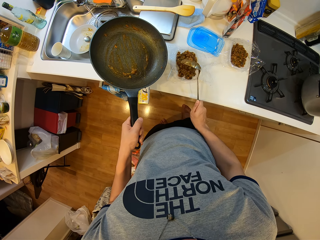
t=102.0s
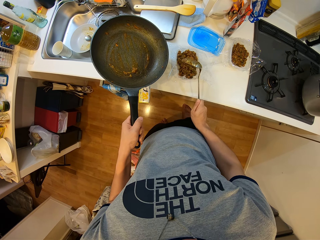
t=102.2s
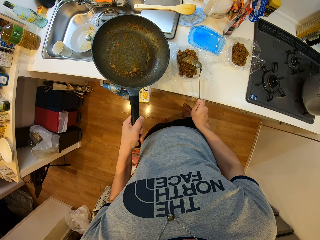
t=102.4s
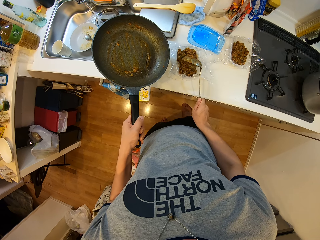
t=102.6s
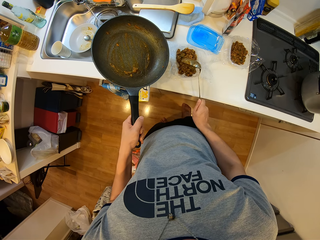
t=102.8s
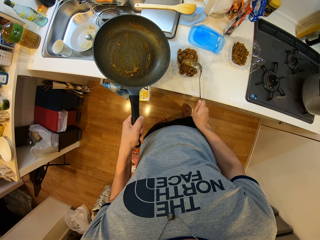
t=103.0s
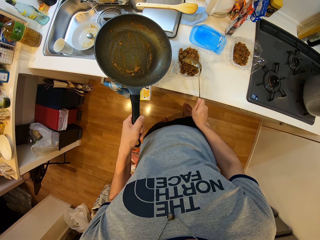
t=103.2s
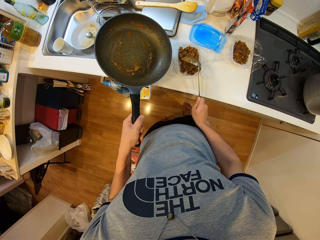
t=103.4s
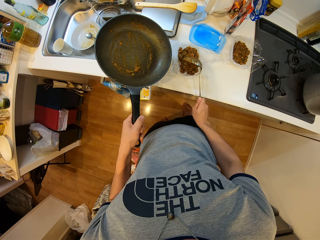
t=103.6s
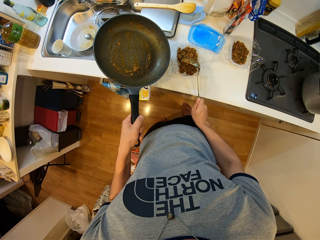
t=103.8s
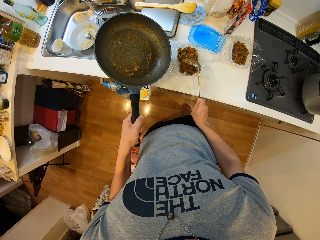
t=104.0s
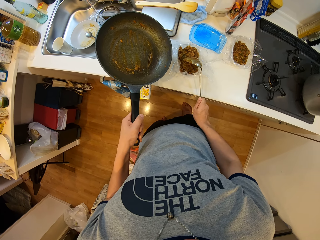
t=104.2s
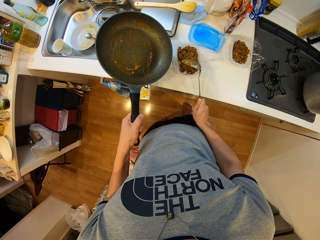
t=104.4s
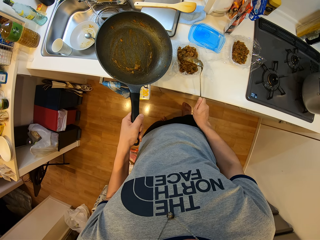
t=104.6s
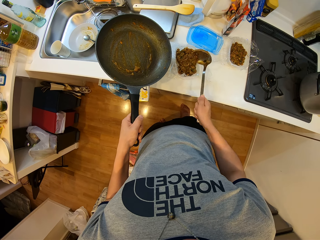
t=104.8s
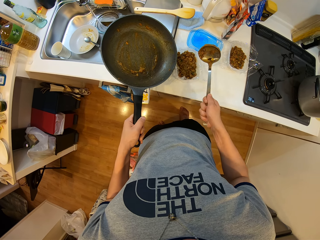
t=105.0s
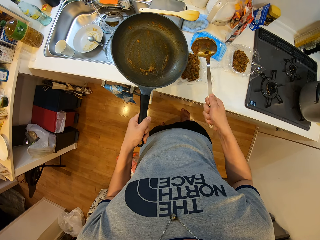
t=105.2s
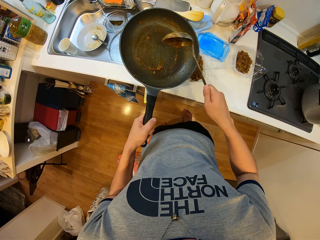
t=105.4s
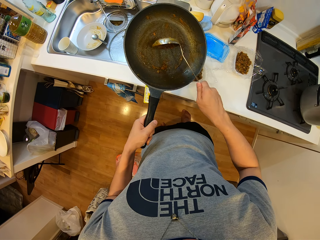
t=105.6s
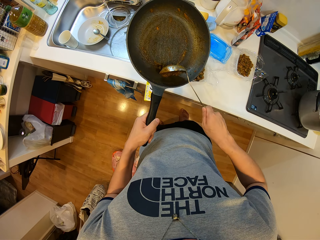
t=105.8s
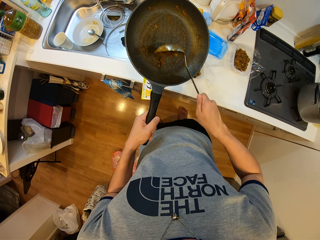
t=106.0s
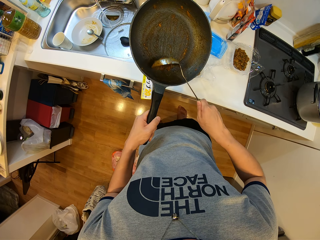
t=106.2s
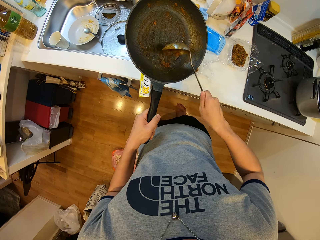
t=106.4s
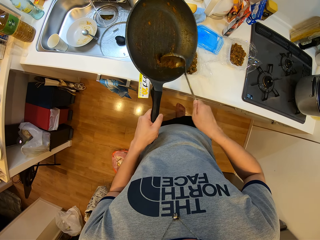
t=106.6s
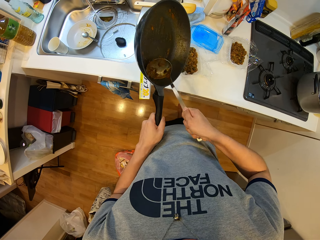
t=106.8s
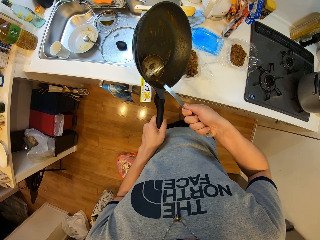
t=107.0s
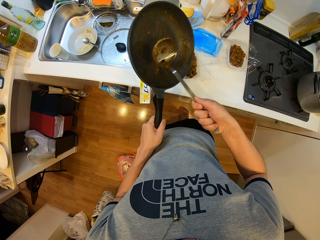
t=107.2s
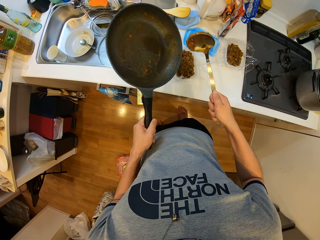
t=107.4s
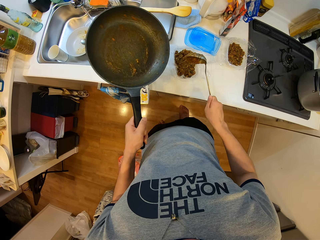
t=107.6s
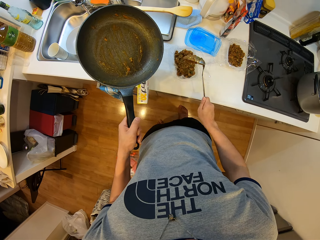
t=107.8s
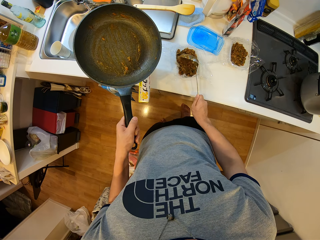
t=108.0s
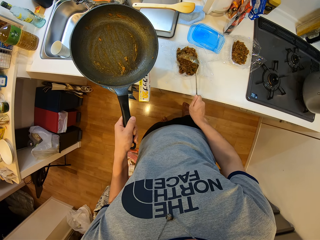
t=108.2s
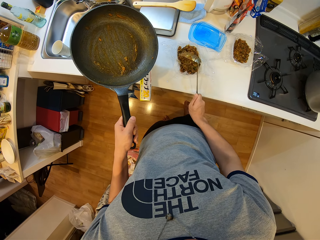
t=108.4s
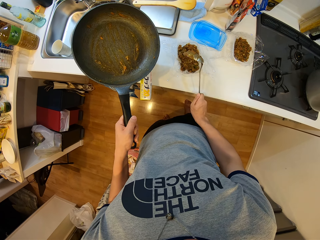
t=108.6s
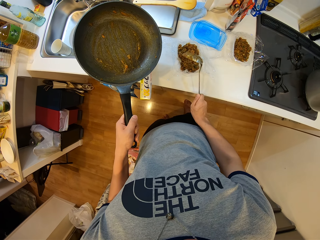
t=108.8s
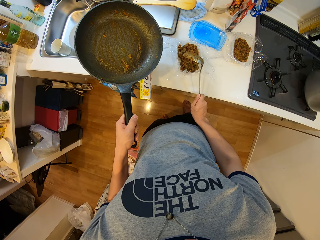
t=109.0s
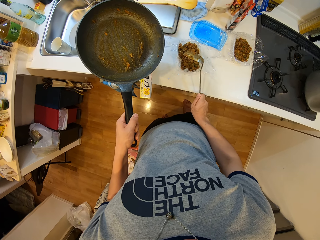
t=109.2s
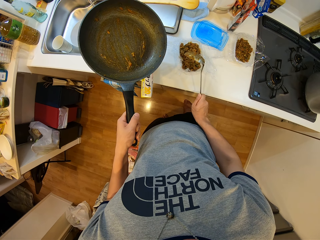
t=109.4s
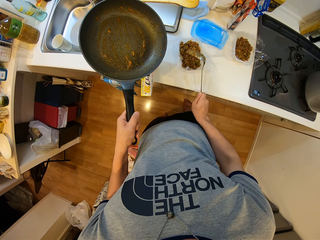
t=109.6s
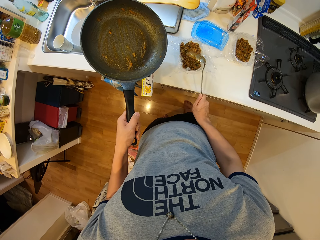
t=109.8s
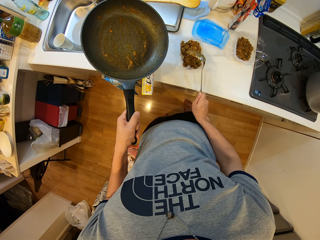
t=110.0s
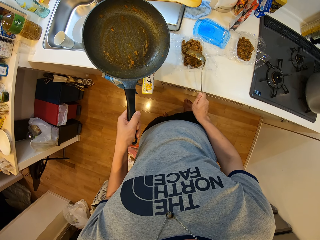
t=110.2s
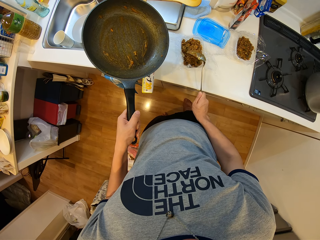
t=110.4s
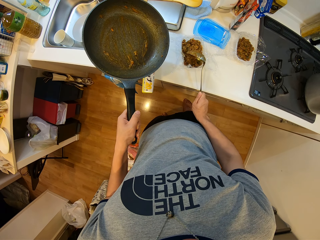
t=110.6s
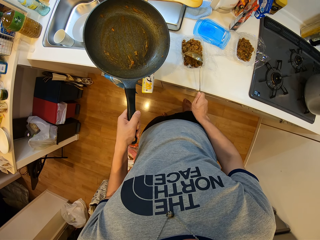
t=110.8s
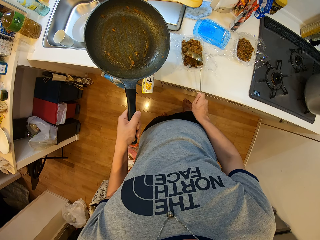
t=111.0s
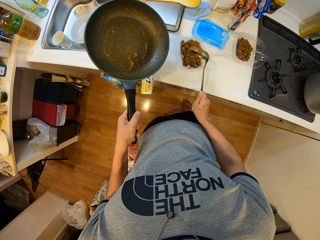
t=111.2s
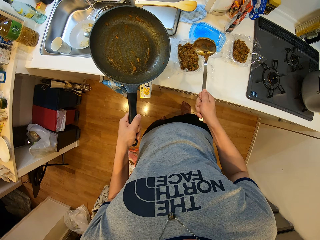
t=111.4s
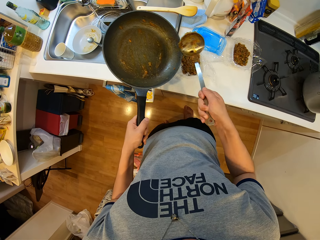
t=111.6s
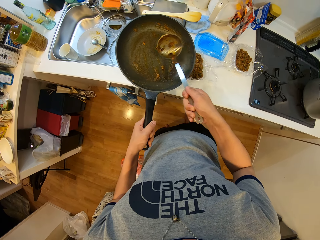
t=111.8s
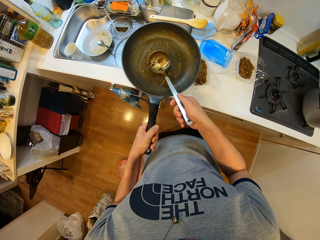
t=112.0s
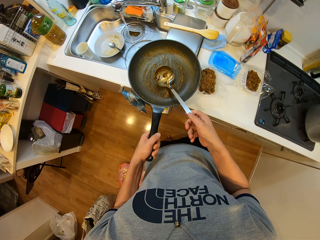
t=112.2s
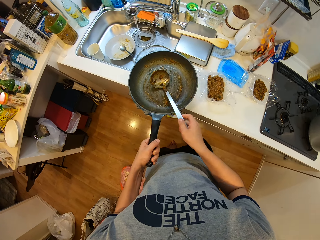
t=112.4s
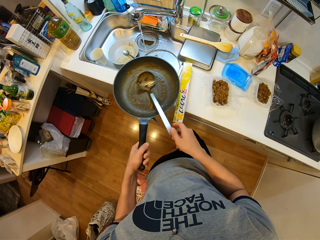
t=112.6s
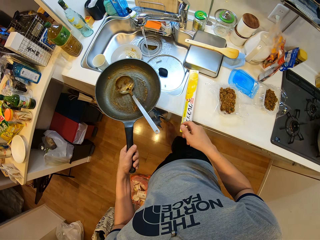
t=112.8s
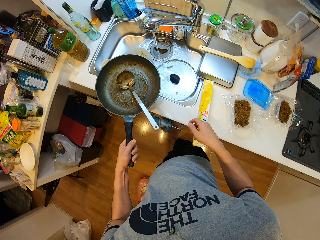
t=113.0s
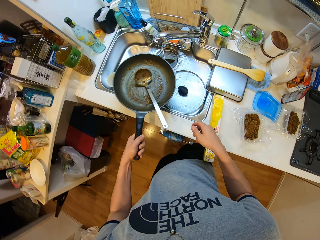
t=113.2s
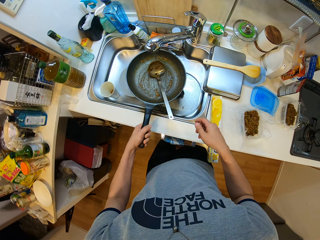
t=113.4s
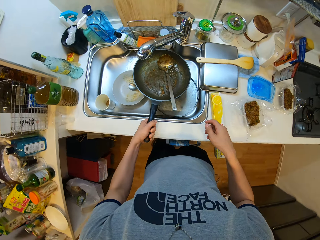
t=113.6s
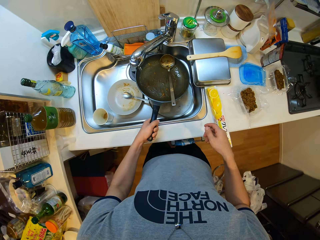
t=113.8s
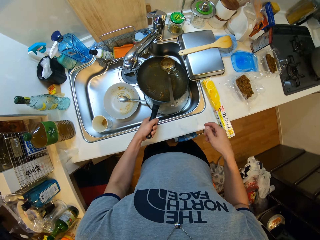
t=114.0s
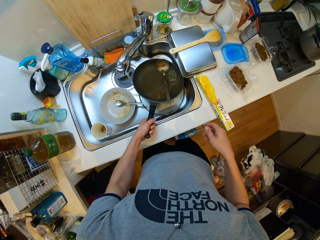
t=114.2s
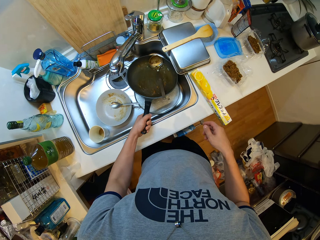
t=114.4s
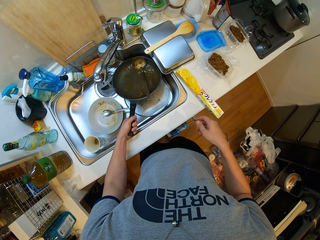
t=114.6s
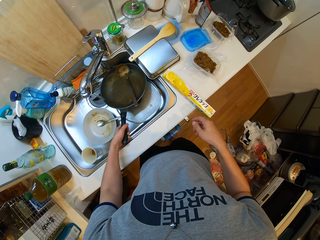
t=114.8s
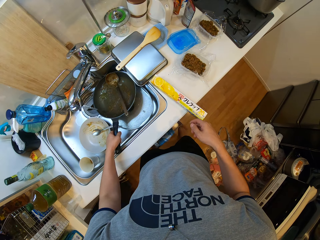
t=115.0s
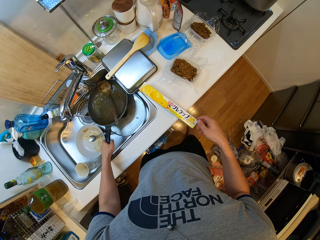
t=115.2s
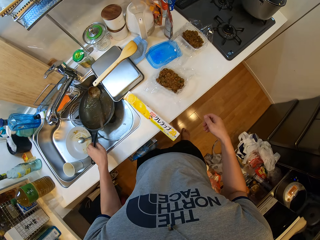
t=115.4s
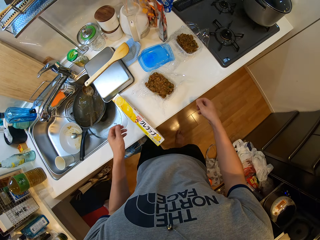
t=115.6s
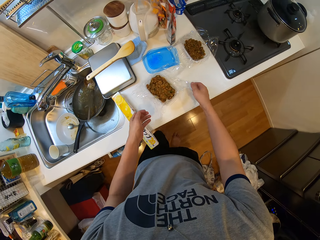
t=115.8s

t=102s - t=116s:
The camera wearer takes vegetable soup from the frying pan with the serving spoon. He hits the spoon on the tip of the plate with his right hand. He puts food in a storage can with the serving spoon. He drops the spoon in the frying pan with his right hand. He places the frying pan in the wash basin with his left hand.

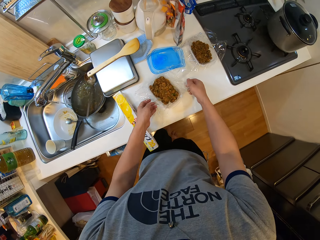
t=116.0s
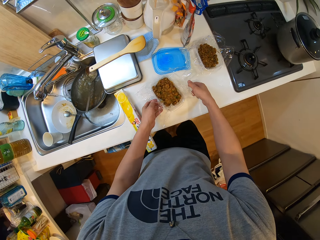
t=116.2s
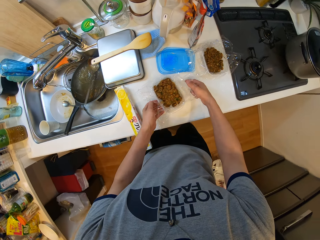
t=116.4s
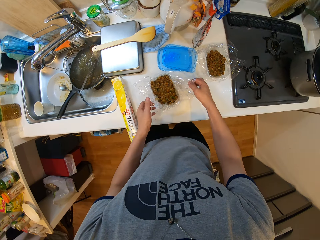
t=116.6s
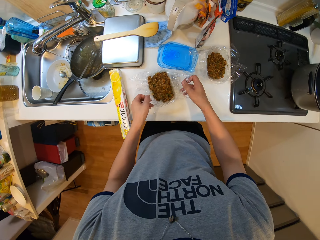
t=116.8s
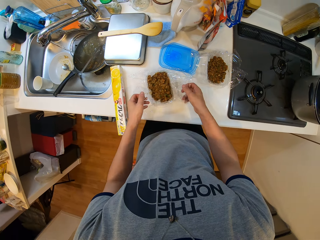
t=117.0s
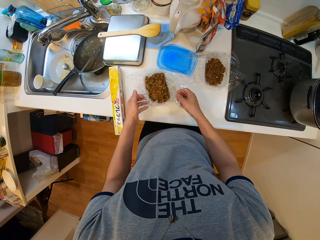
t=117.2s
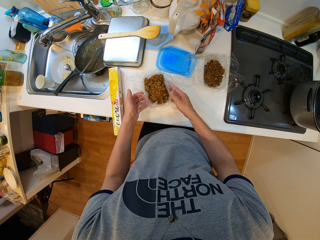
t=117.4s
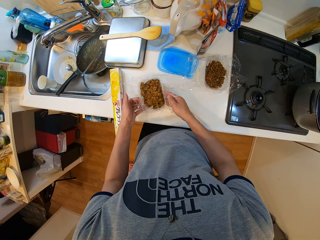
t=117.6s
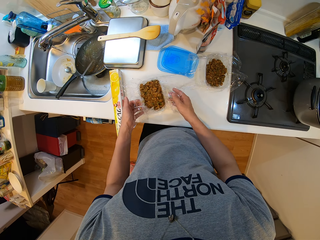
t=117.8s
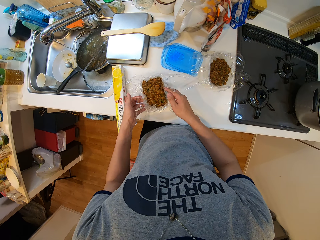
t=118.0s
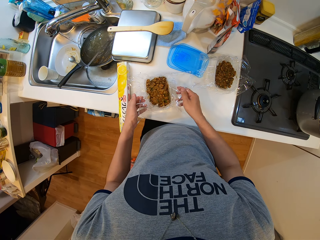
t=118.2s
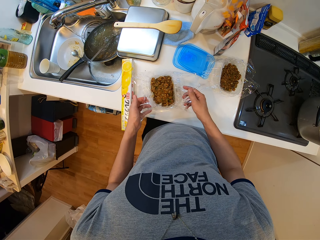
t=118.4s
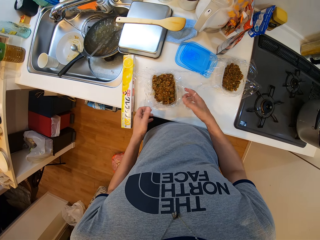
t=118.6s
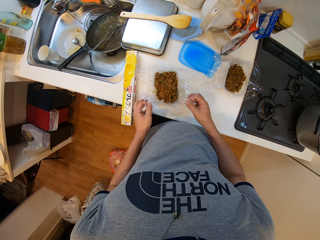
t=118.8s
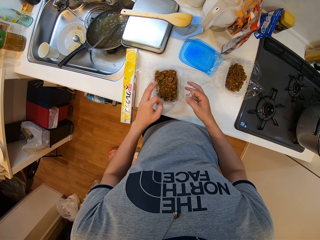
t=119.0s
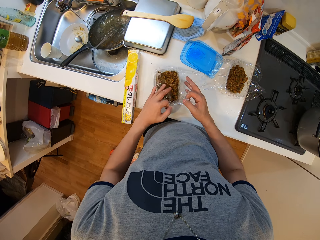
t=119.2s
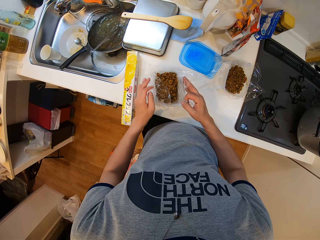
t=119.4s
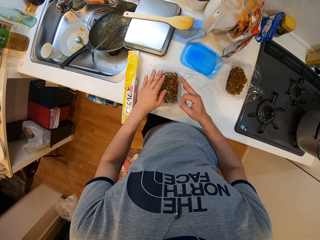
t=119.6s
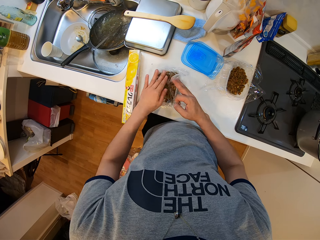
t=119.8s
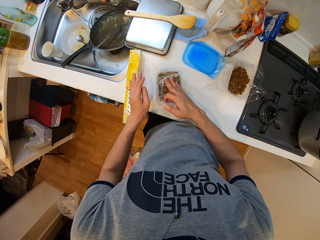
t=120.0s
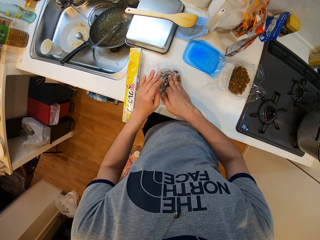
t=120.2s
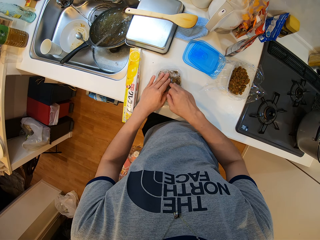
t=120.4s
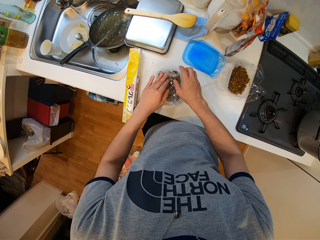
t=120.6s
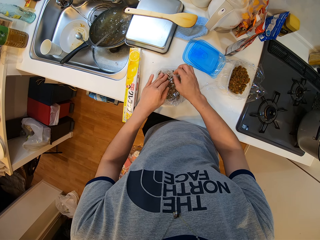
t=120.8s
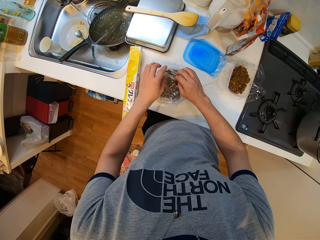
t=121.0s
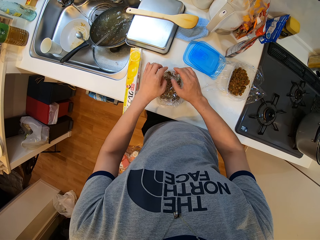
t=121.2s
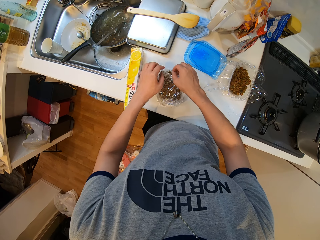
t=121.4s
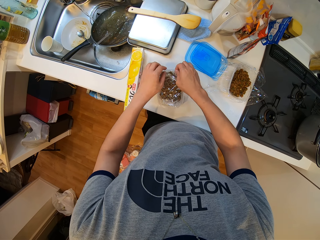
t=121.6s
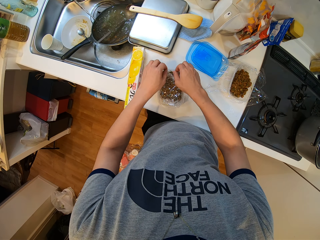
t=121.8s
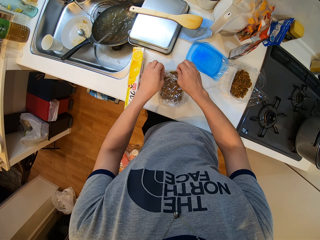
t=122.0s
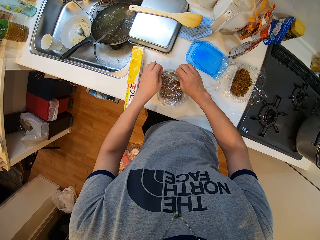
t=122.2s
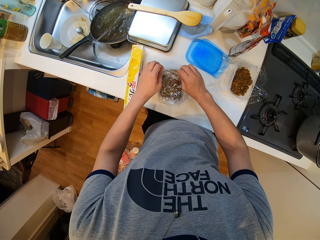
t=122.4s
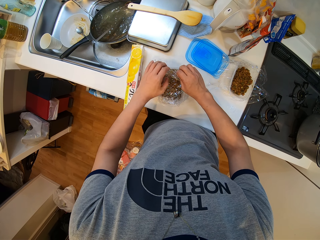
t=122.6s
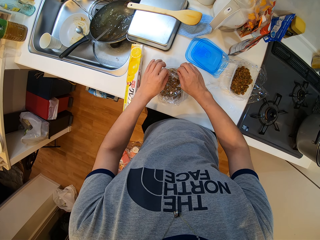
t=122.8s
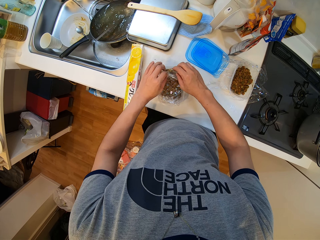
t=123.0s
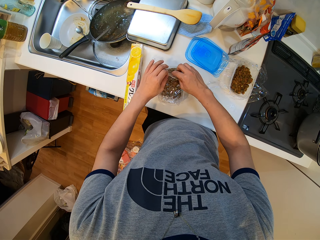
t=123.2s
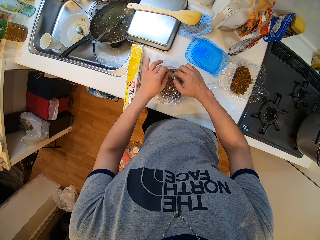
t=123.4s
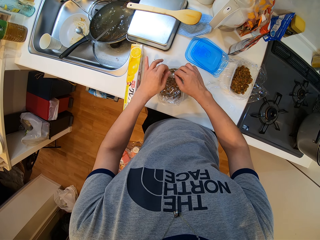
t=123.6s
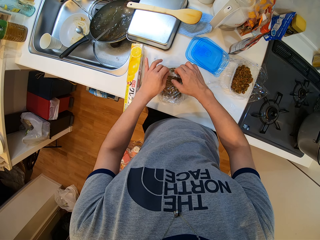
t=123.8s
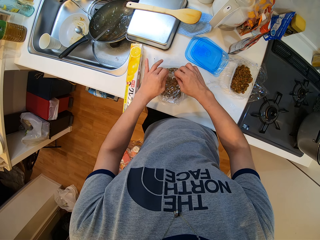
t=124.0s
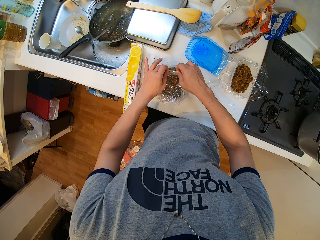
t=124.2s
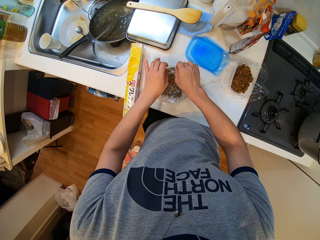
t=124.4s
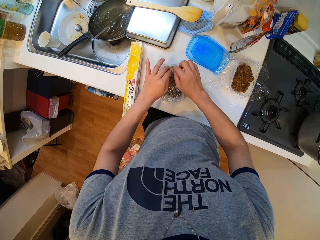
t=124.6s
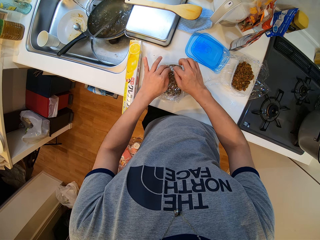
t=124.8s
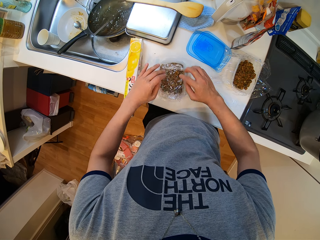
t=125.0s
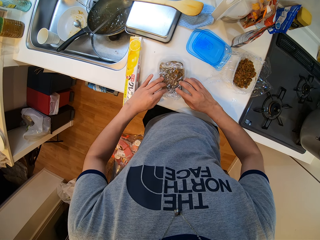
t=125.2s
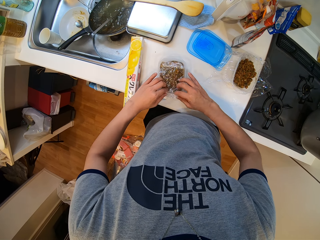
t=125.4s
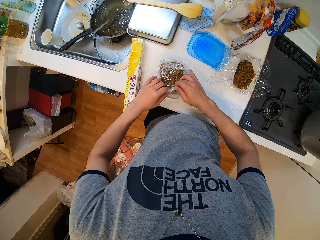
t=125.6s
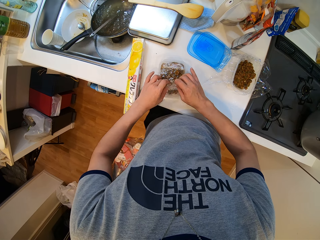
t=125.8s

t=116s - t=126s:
The camera wearer adjusts the polythene of the plate on the table with his hands. He wraps a piece of paper on a storage can with a hand.
